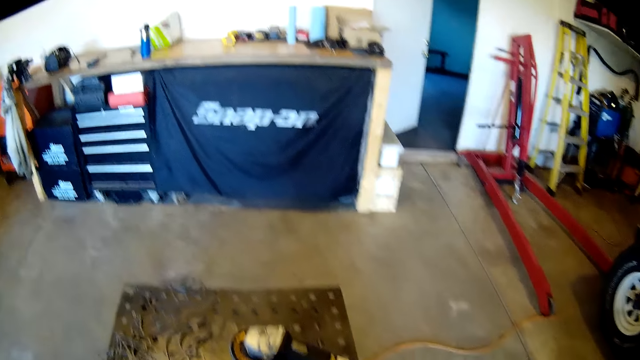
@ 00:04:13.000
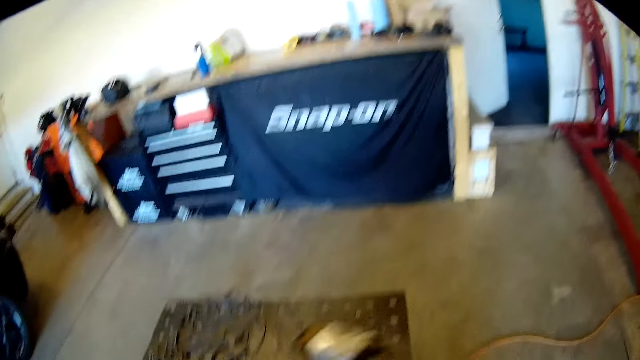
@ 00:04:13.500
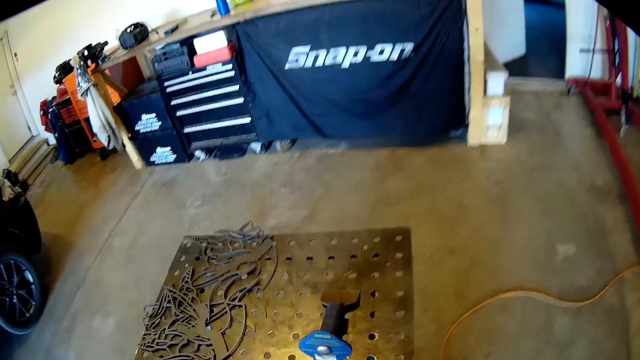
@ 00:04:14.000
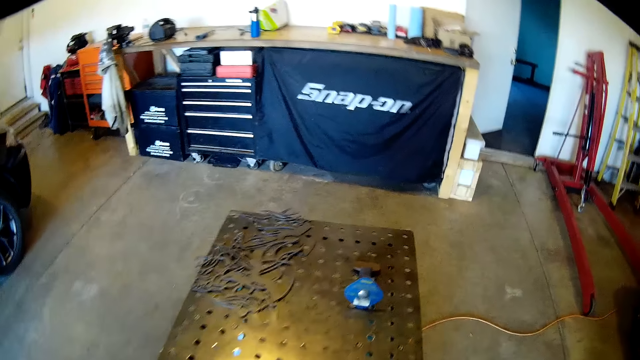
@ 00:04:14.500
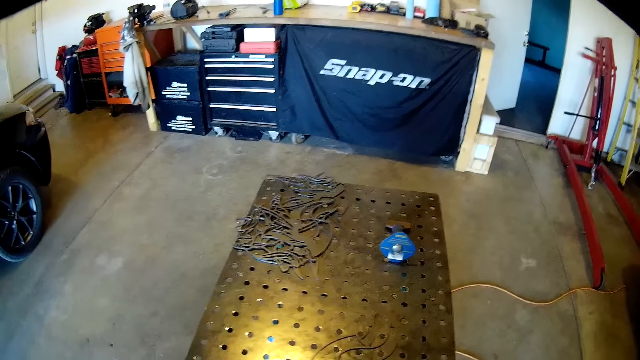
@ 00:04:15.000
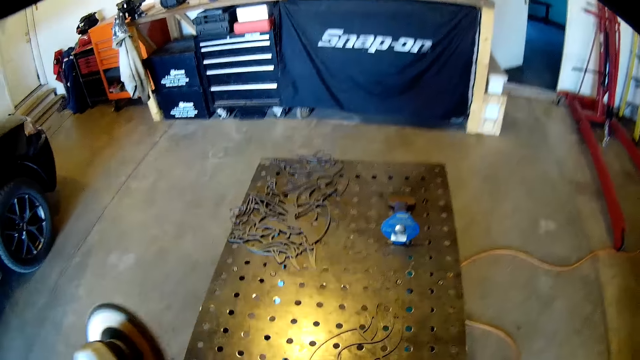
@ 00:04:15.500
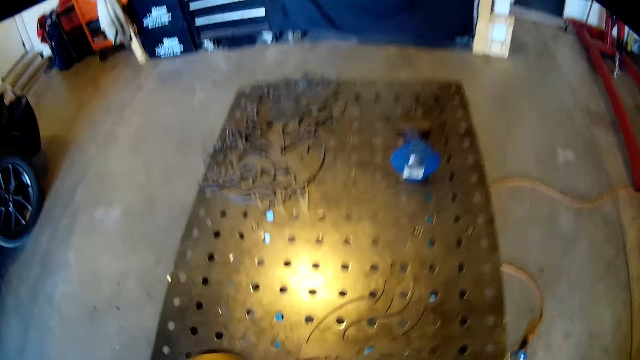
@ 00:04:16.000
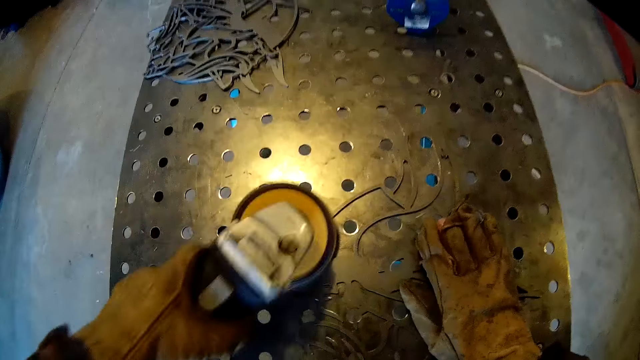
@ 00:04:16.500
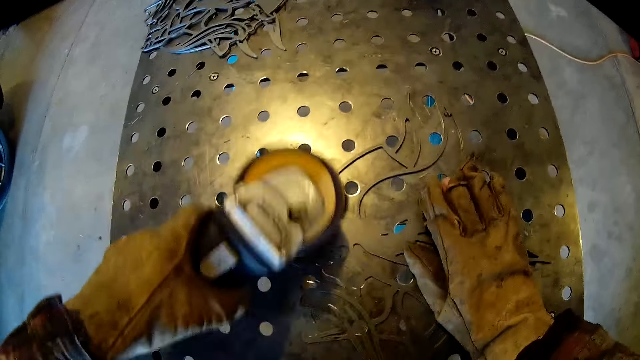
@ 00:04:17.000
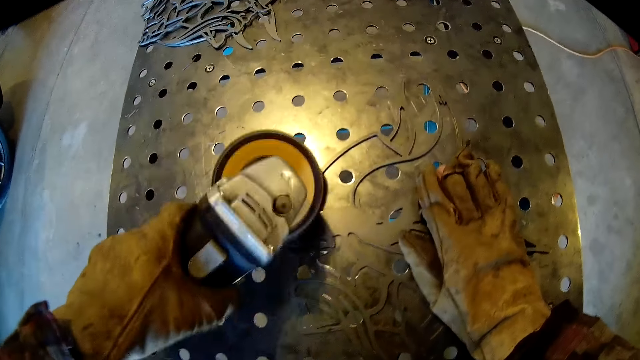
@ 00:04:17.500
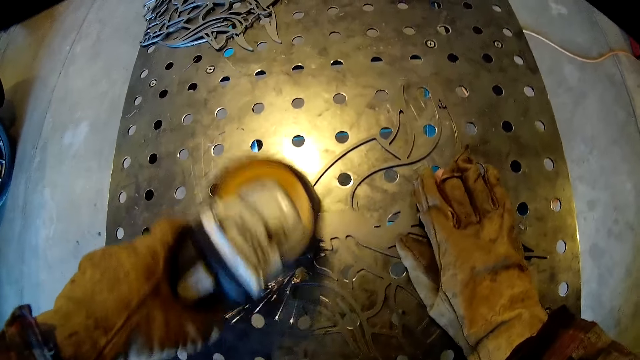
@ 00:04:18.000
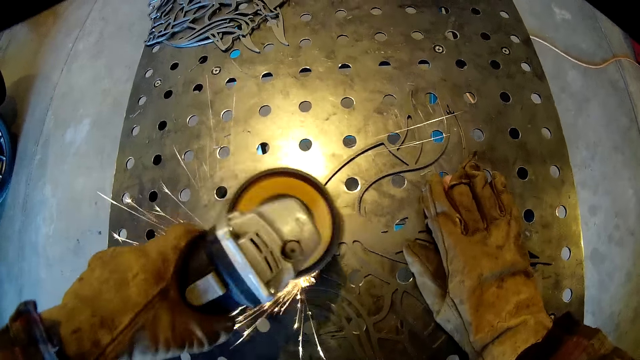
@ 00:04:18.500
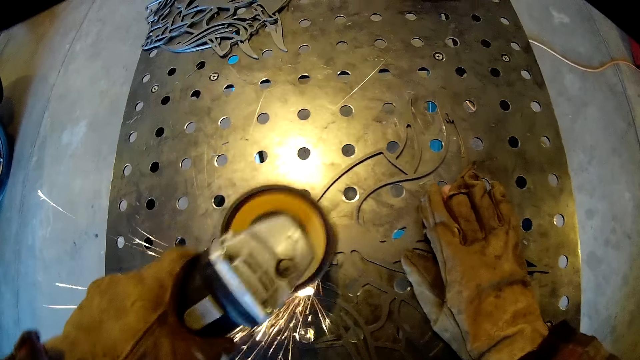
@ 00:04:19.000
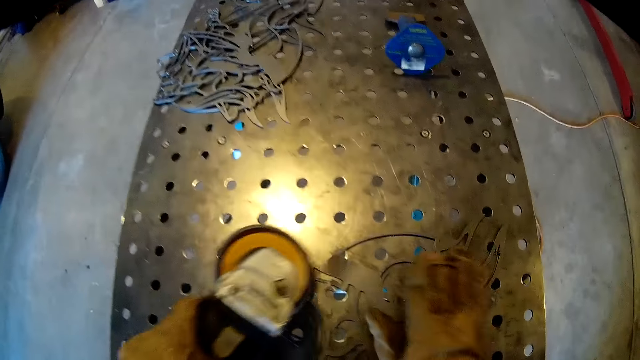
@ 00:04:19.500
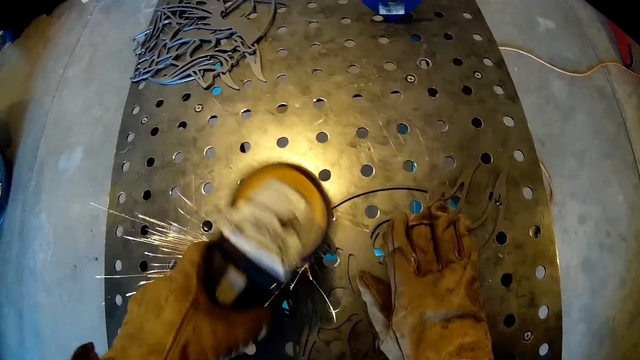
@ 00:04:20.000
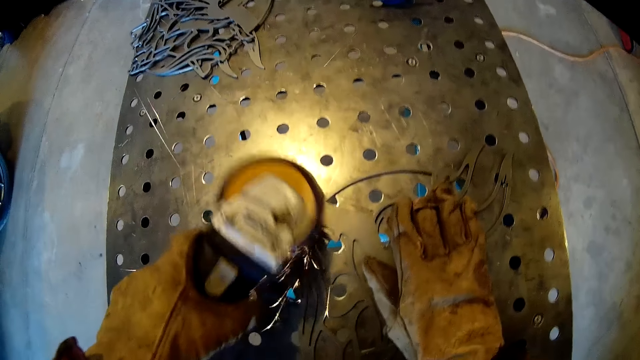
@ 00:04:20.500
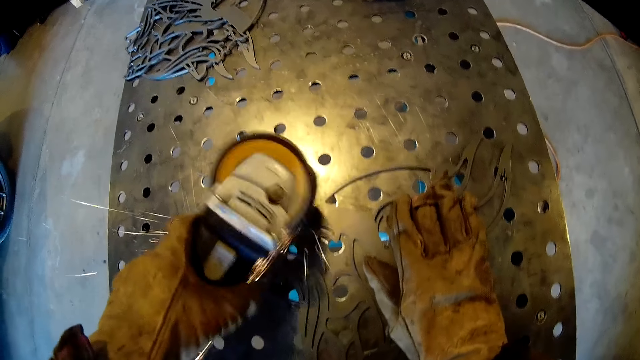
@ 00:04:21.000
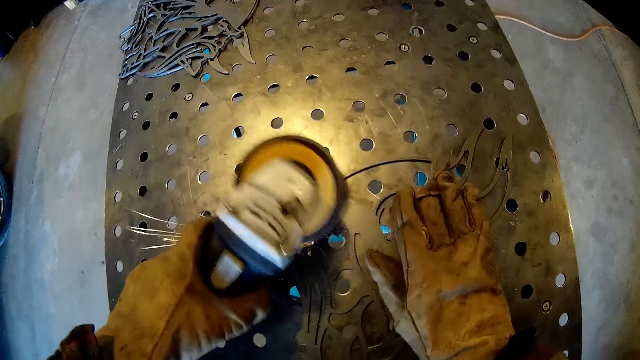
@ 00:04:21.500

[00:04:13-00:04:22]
The camera wearer picks up an angle grinder from the workbench with his right hand. He drops the scraper on the workbench with his left hand. He drops the scraper in his left hand on the workbench. He sands the metal with his right hand. He turns on the angle grinder.

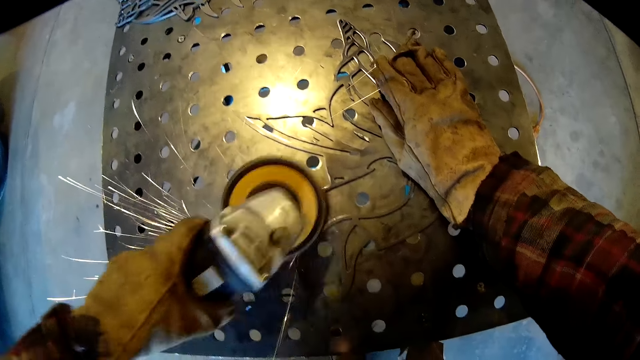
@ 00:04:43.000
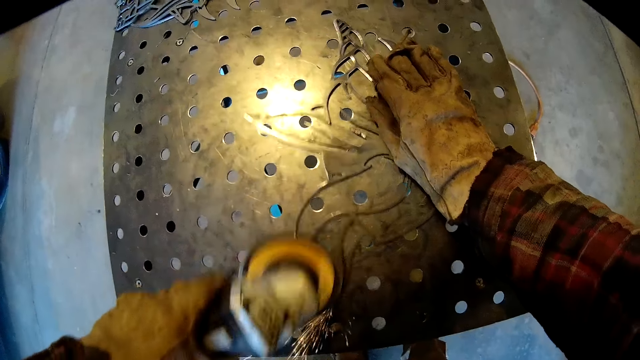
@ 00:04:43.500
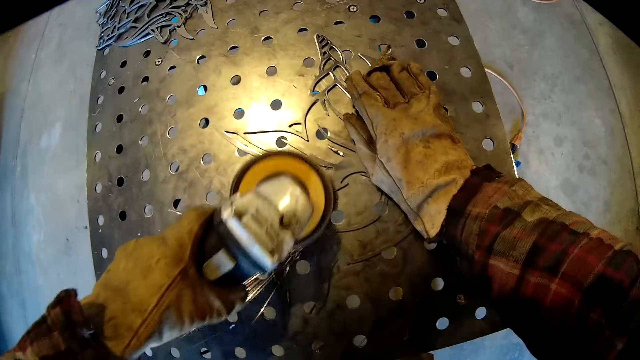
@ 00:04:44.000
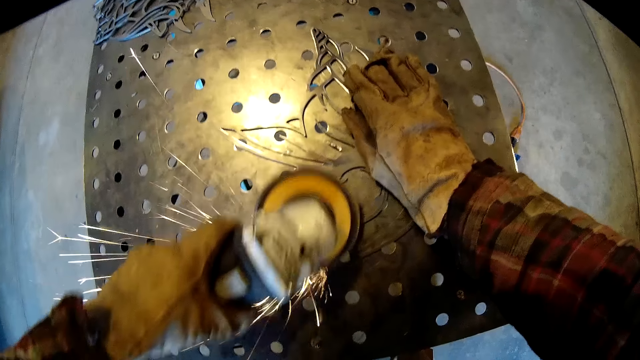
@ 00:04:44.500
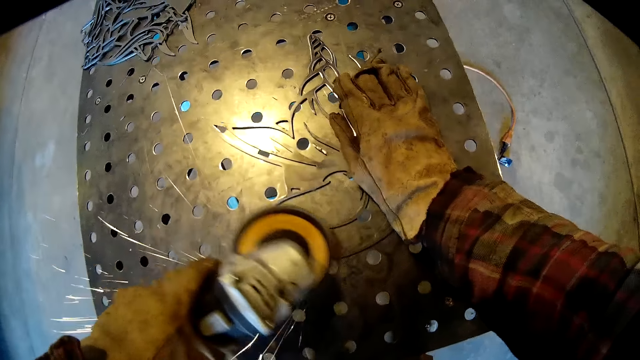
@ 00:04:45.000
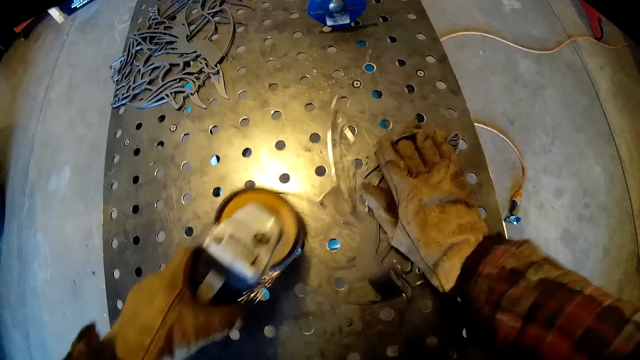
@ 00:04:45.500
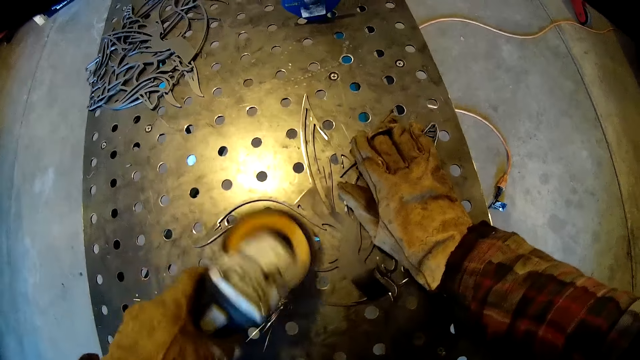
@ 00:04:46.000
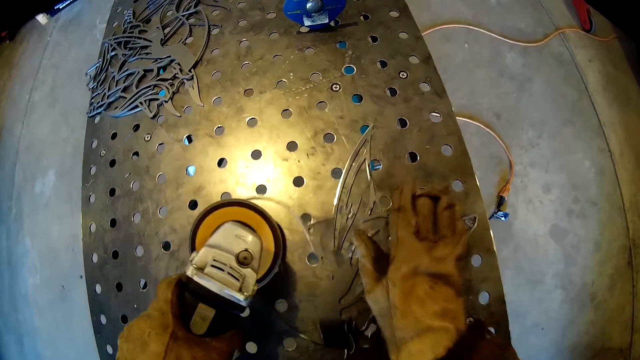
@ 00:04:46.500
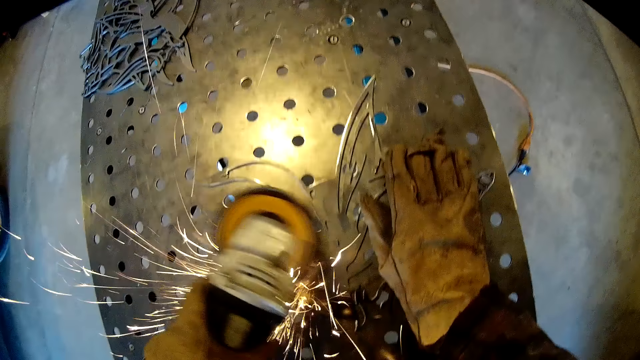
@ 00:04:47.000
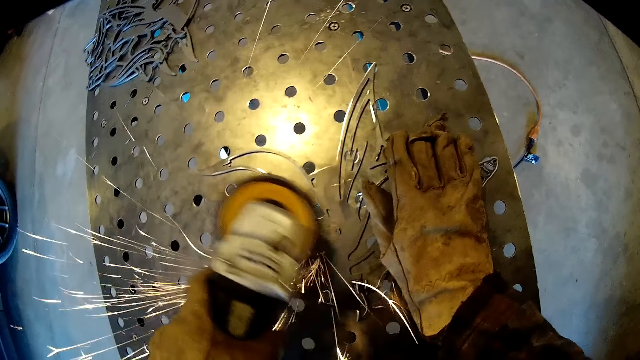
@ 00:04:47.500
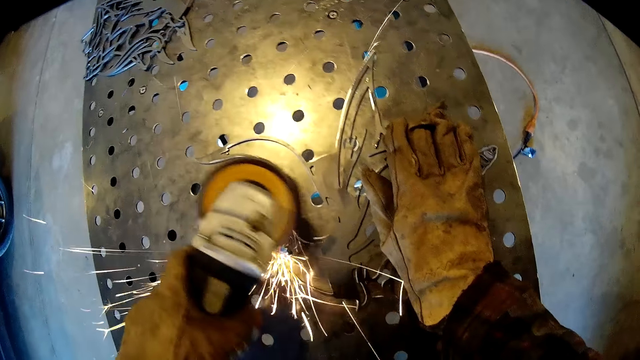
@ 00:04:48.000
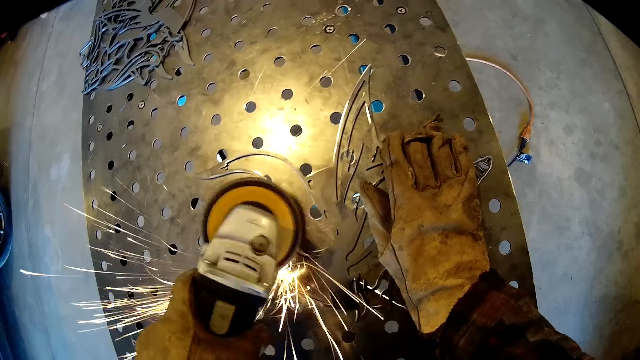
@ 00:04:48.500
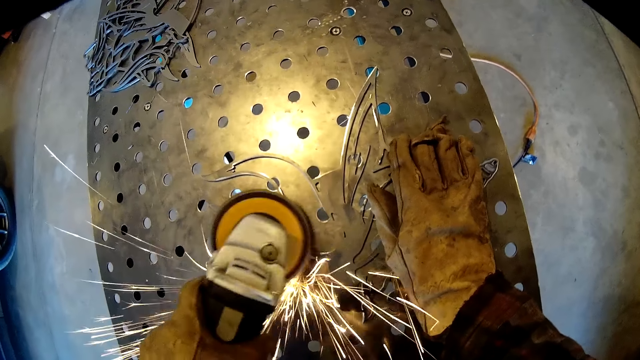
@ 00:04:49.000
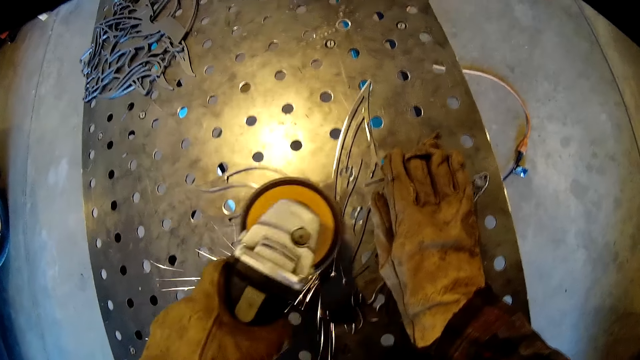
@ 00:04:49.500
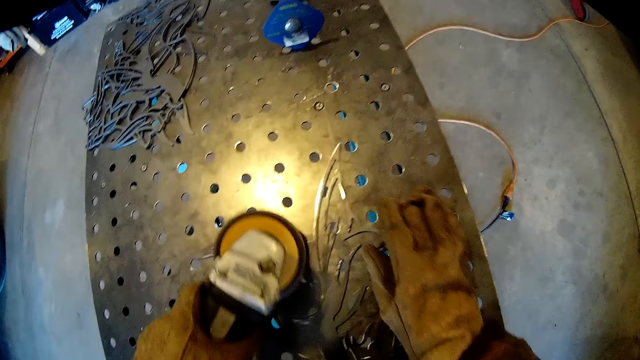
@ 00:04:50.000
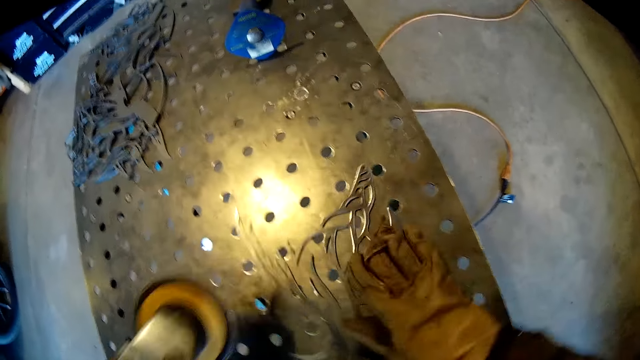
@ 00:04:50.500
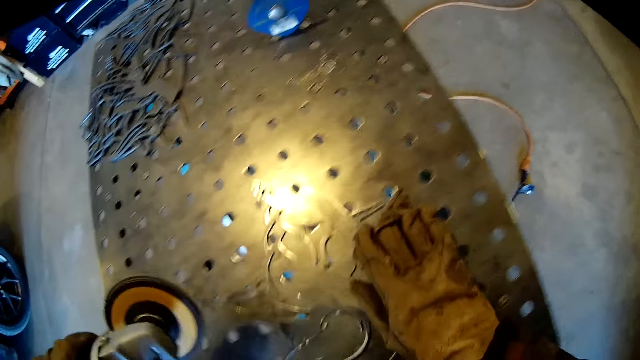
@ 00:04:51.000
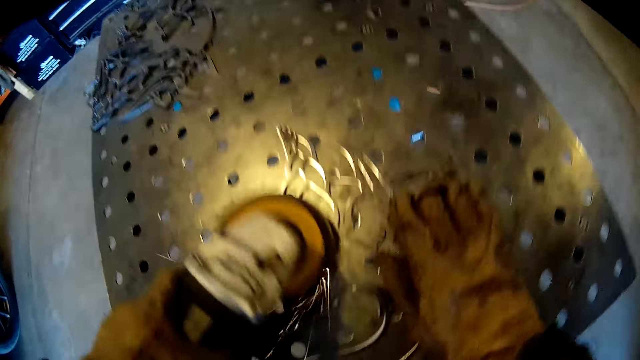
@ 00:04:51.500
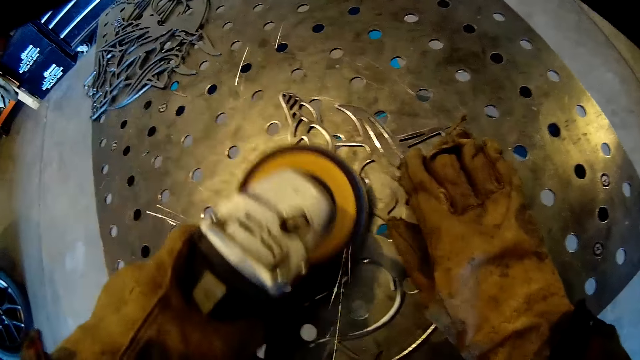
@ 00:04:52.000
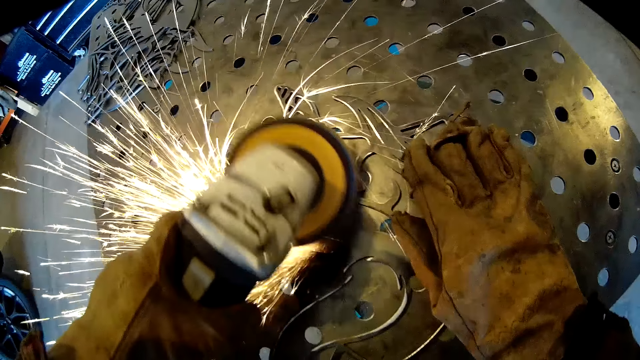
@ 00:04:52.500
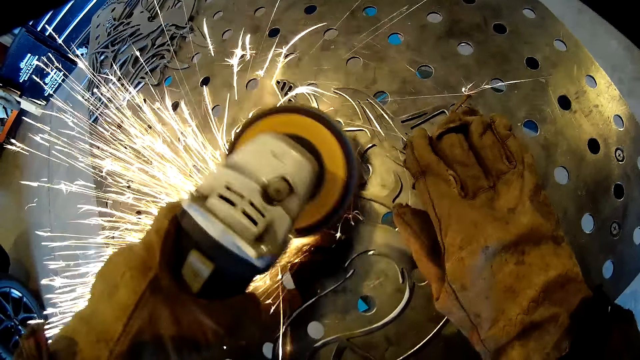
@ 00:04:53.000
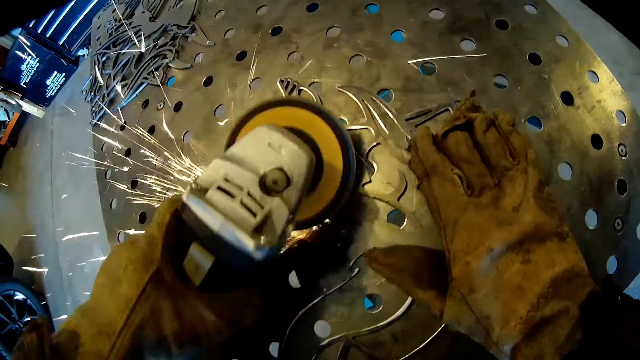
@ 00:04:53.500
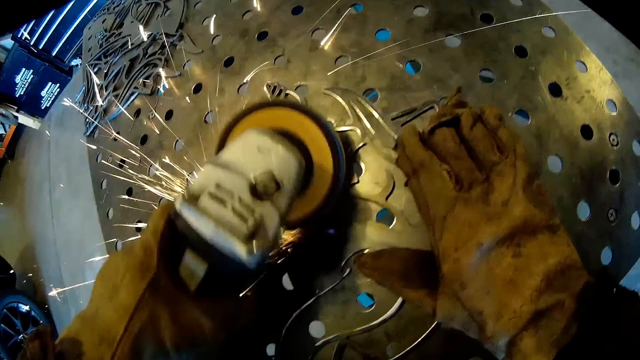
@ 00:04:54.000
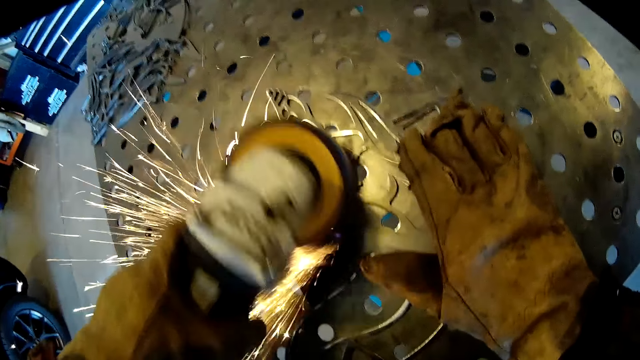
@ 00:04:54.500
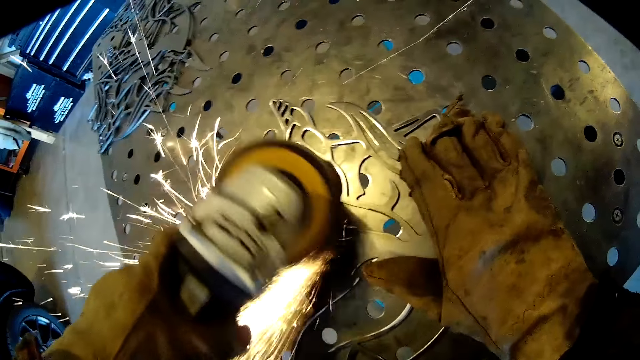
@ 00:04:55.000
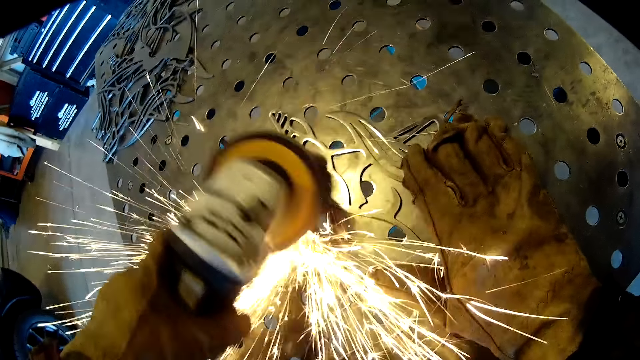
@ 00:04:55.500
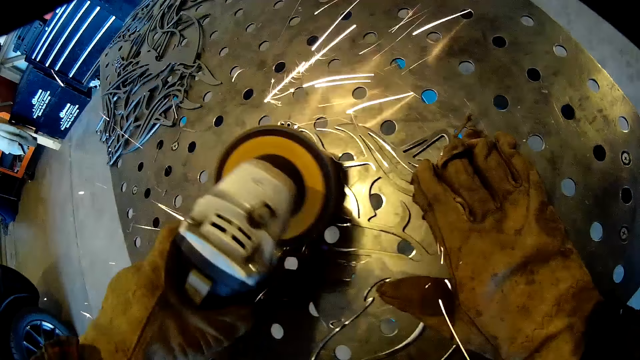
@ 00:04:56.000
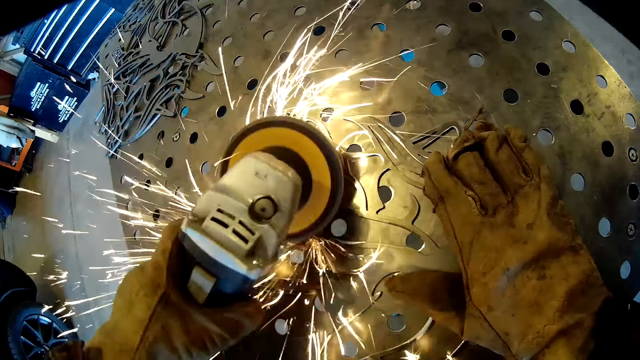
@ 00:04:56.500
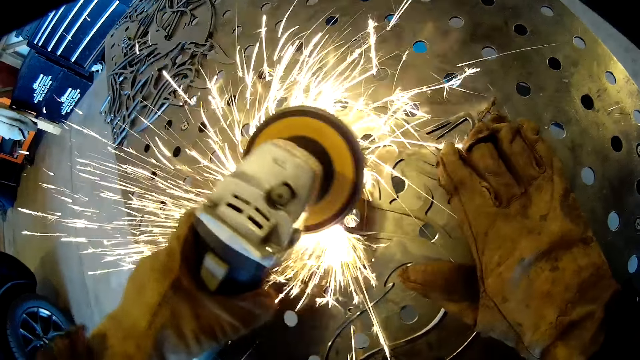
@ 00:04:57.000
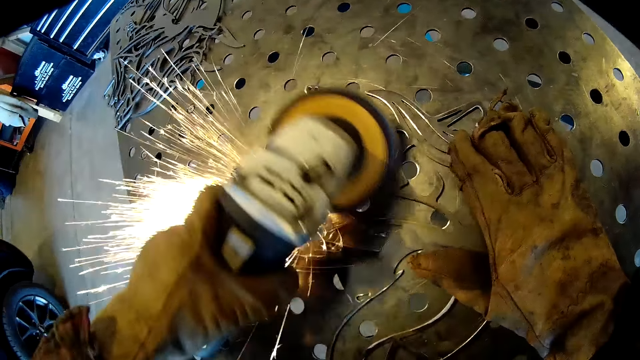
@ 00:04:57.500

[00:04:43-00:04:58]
The camera wearer adjusts the carved steel on the iron table with his right hand. He sands the carved steel on the iron table with the sanding machine in his left hand. He adjusts the carved steel on the iron table with his right hand. He adjusts the carved steel again. He sands the carved steel on the iron table with the sanding machine in his left hand.
